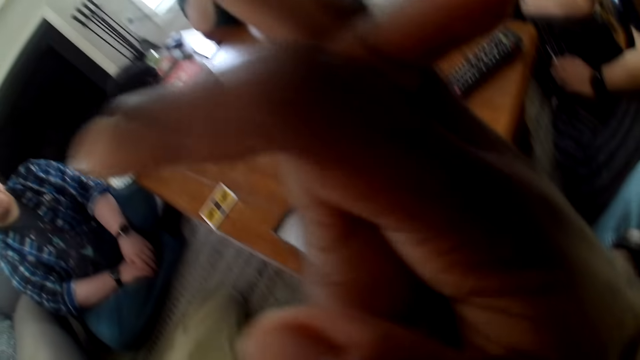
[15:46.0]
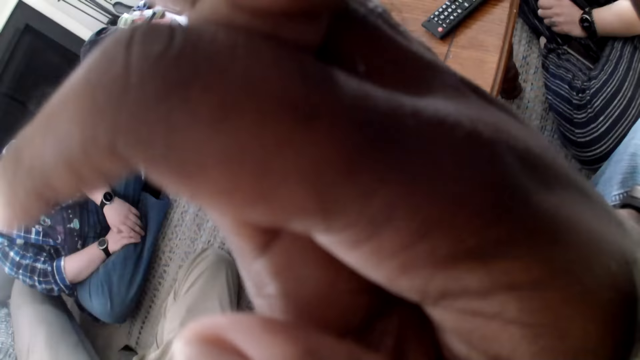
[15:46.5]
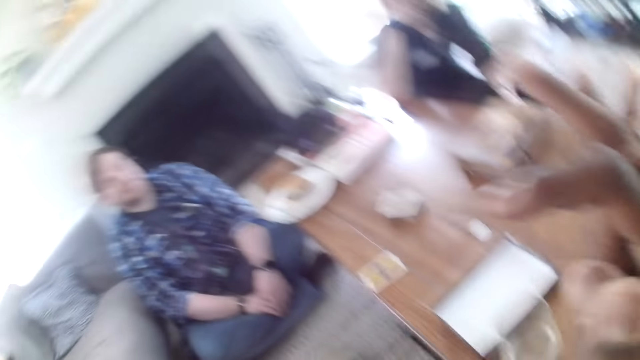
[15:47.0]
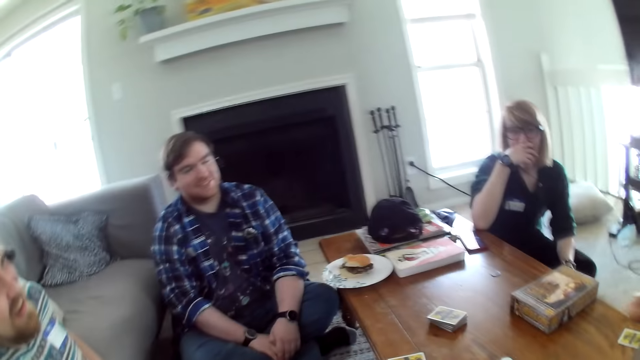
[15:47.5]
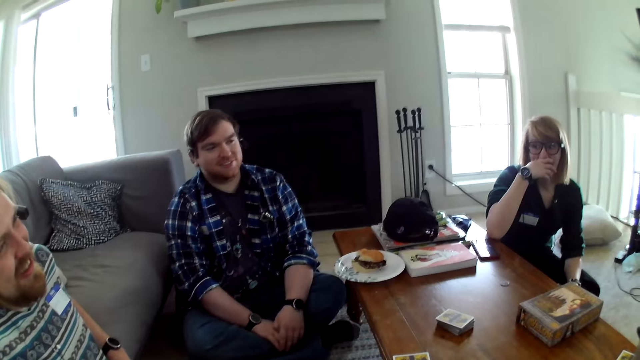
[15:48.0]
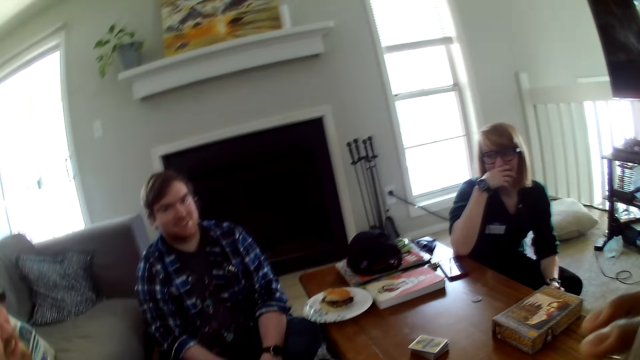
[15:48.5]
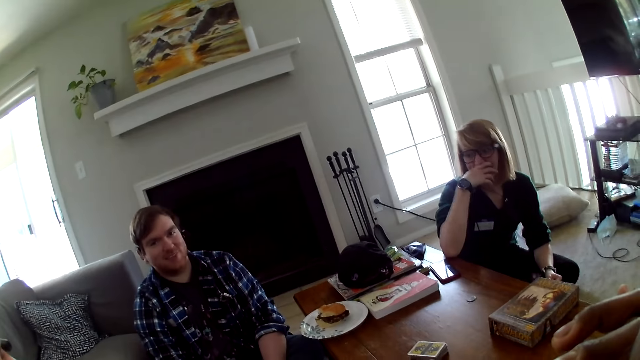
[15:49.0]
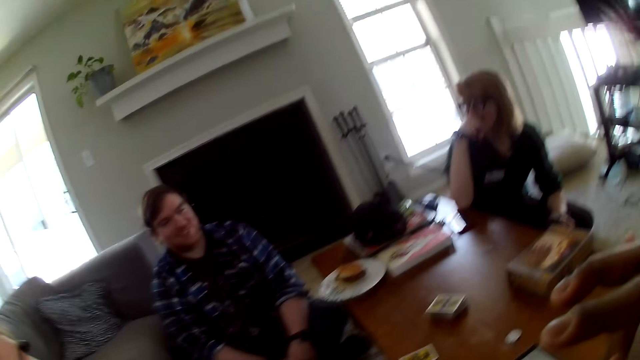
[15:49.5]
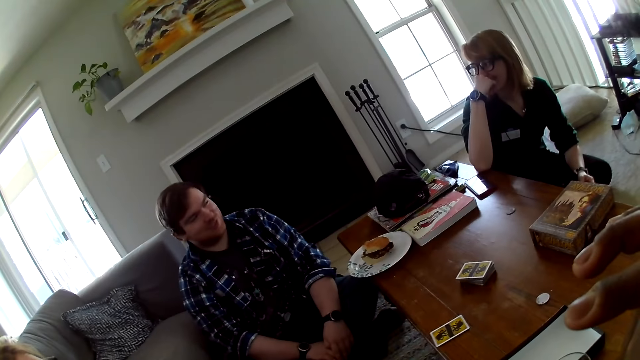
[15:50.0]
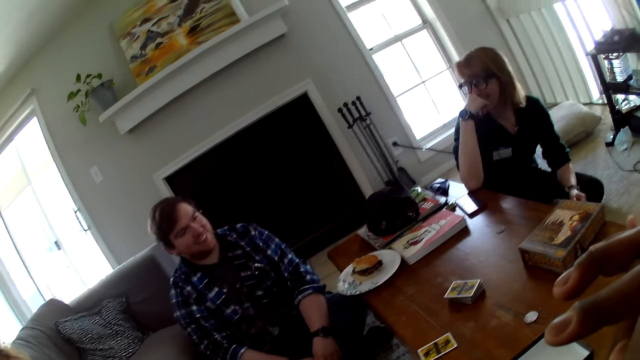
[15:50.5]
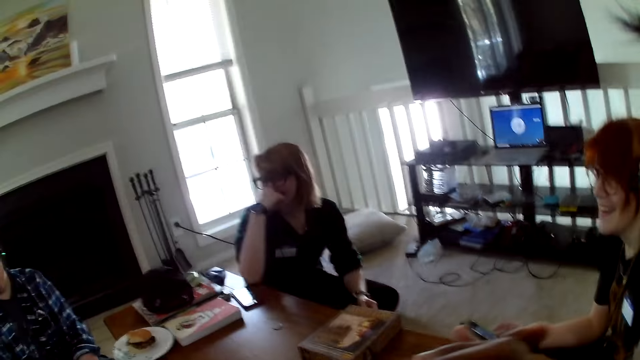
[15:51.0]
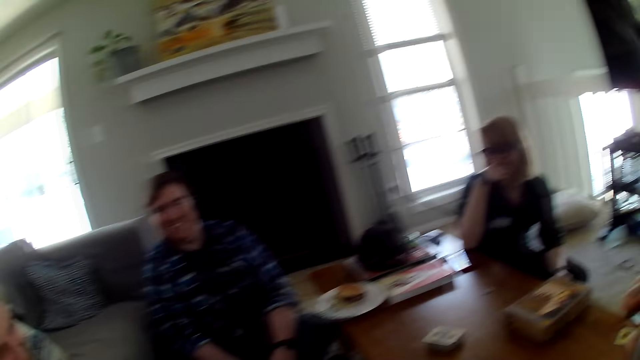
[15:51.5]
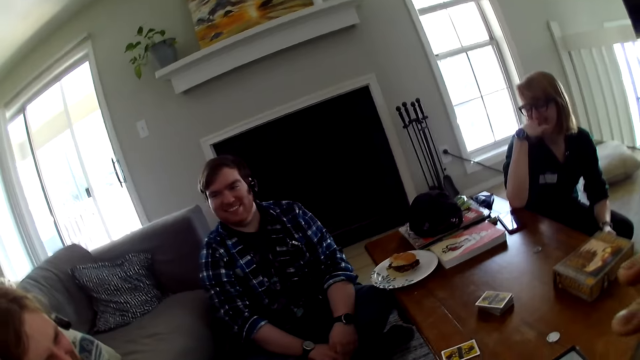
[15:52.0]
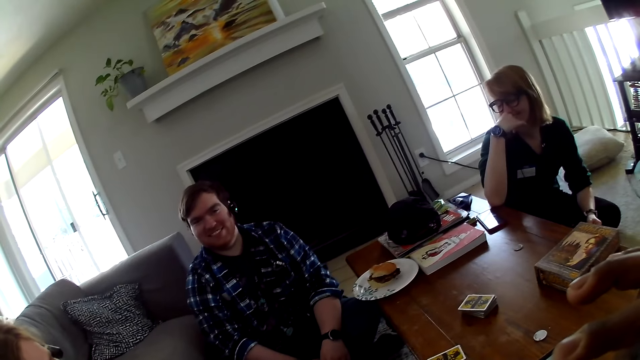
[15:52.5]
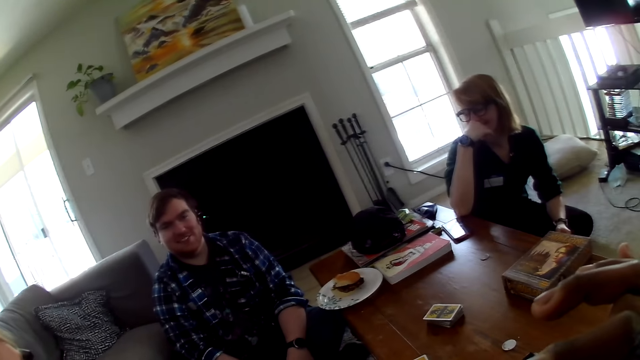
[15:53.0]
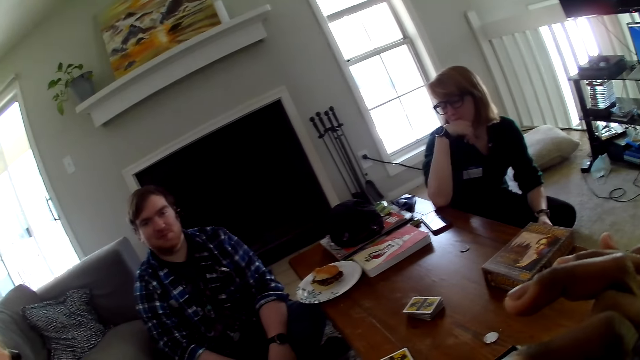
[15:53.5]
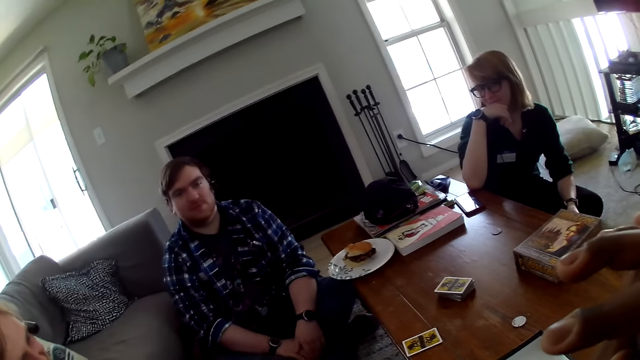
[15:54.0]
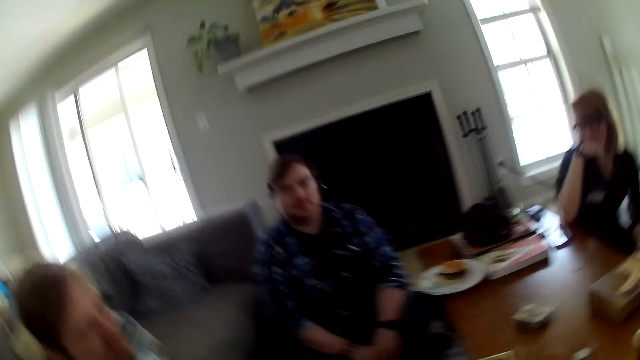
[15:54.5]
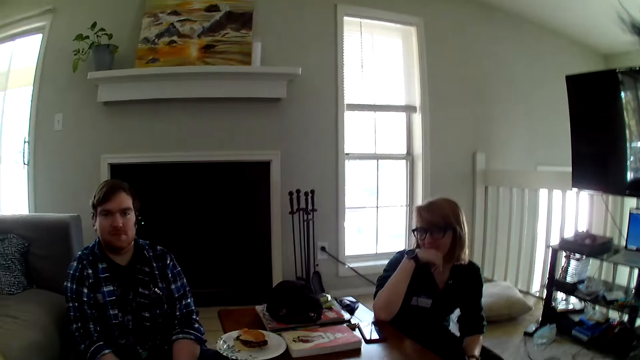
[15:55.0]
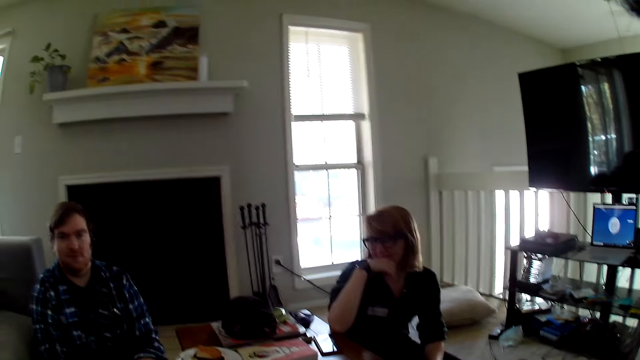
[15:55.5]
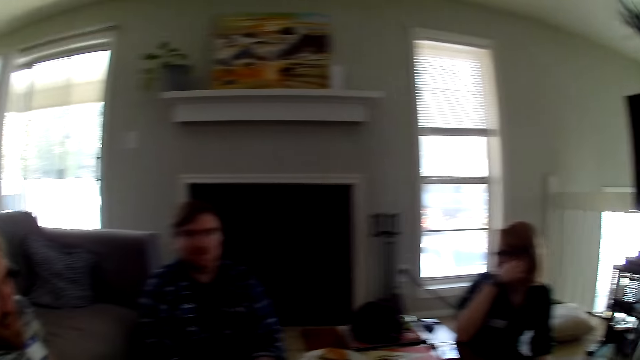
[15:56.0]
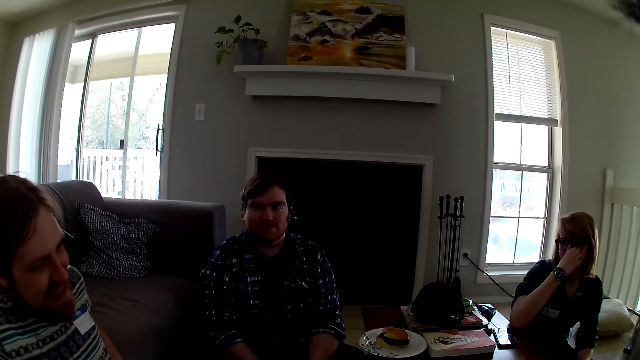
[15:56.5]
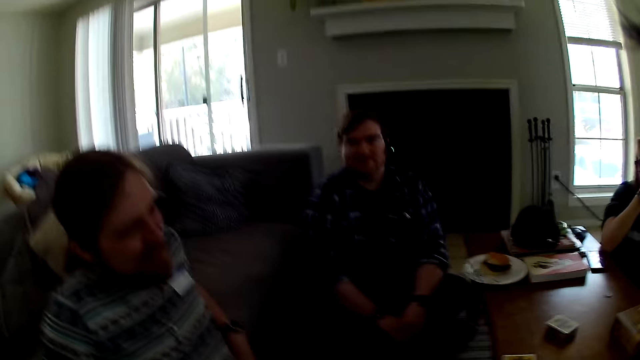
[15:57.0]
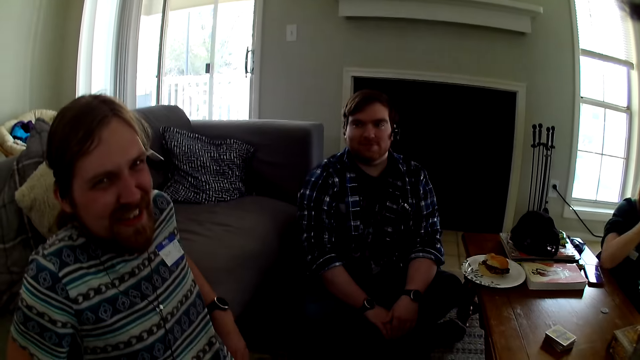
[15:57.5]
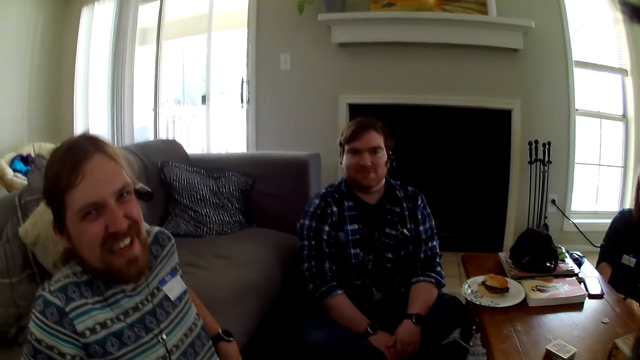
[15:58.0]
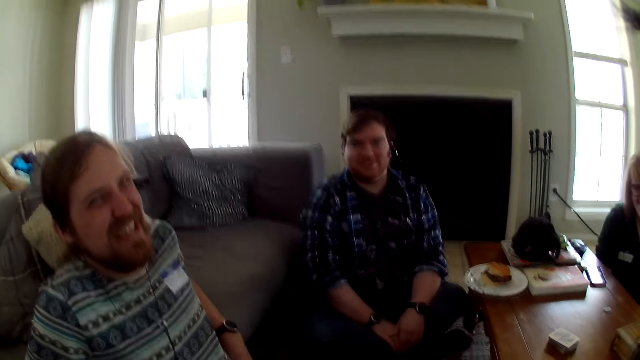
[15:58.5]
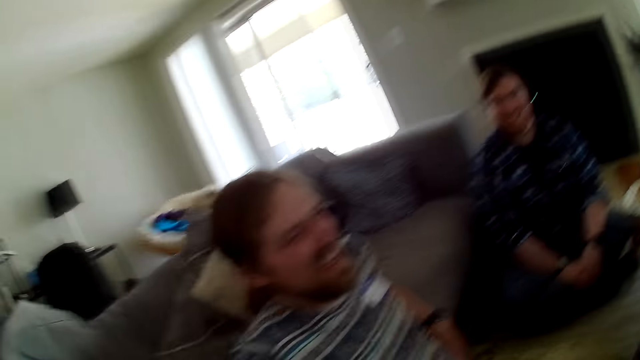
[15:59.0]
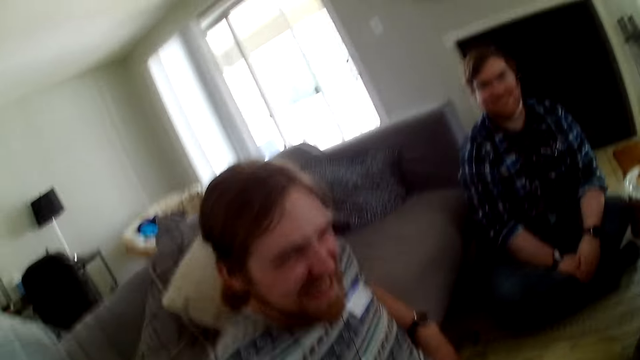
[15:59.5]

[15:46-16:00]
The camera wearer looks around. They talk with a man.

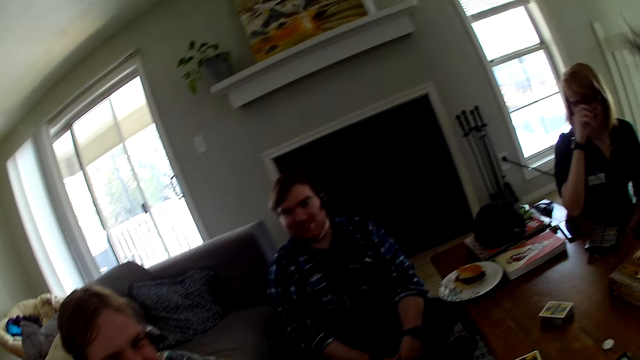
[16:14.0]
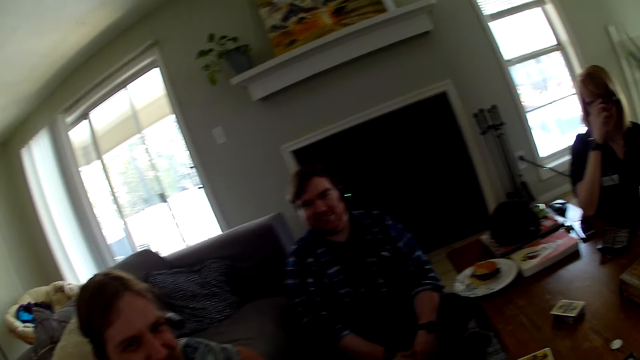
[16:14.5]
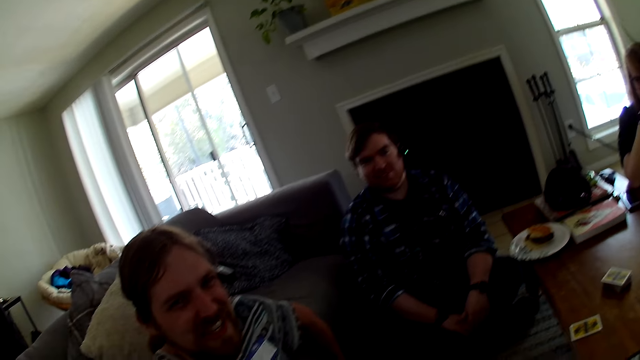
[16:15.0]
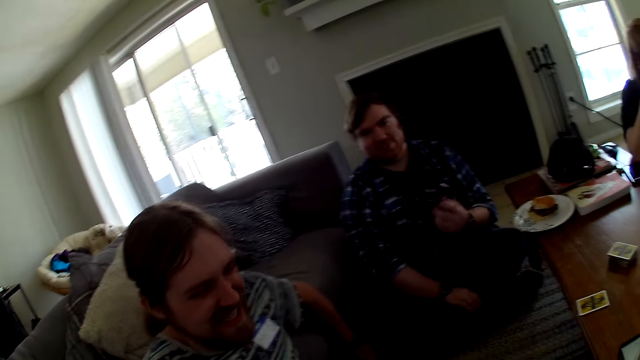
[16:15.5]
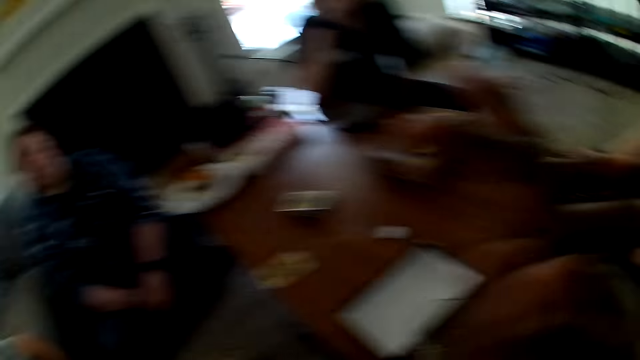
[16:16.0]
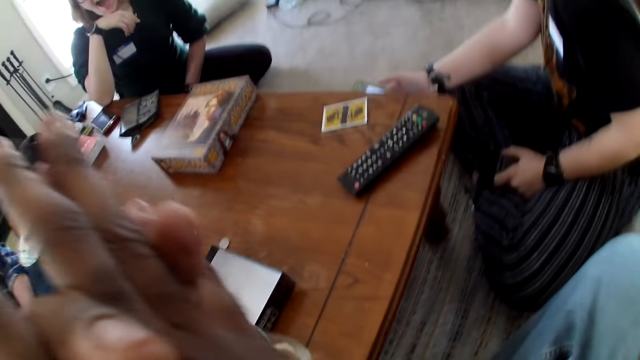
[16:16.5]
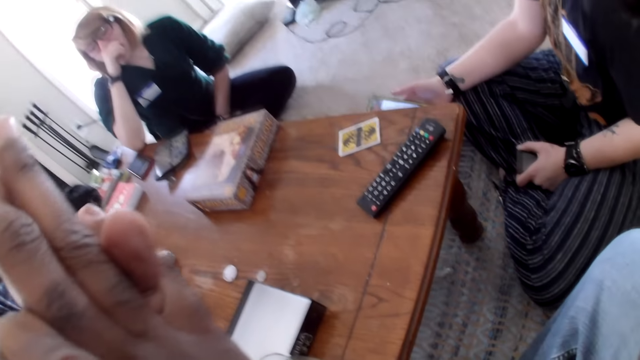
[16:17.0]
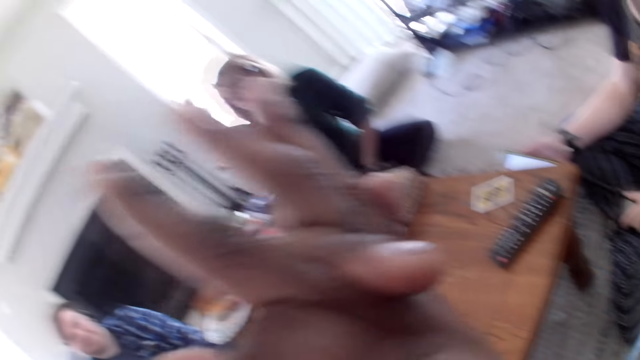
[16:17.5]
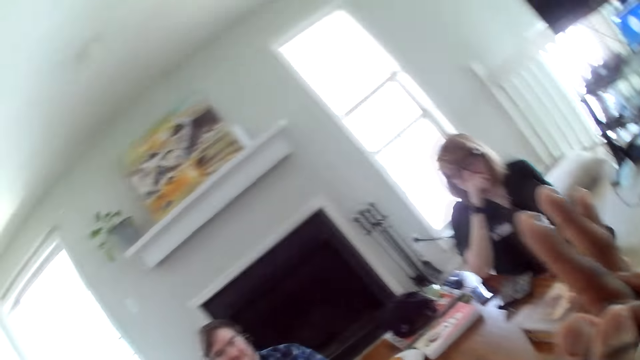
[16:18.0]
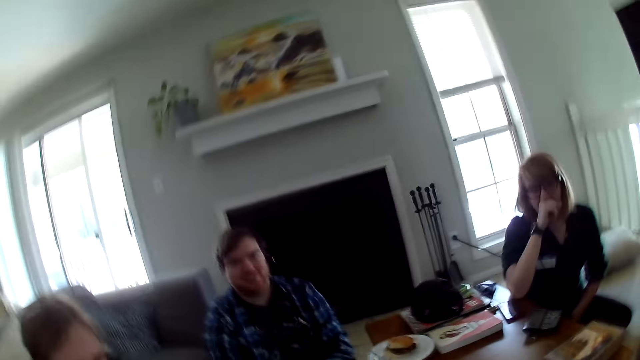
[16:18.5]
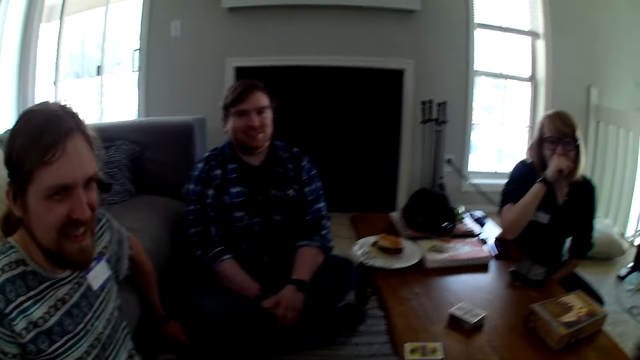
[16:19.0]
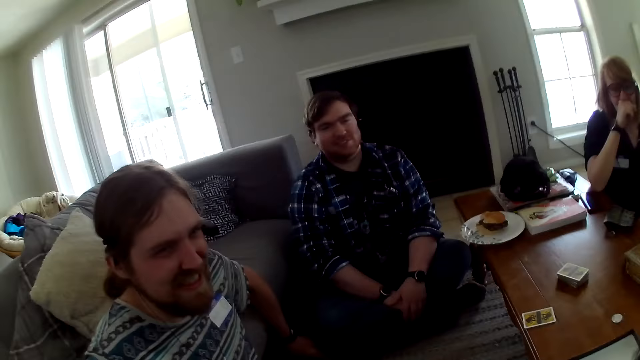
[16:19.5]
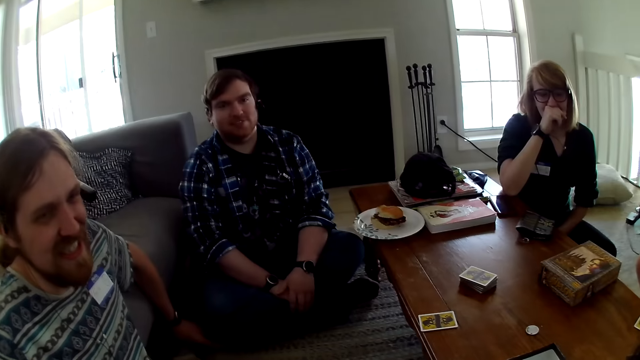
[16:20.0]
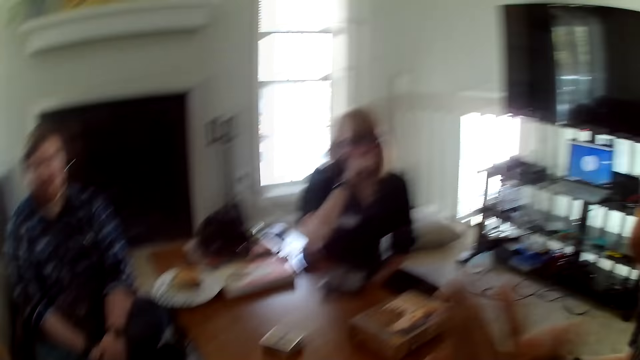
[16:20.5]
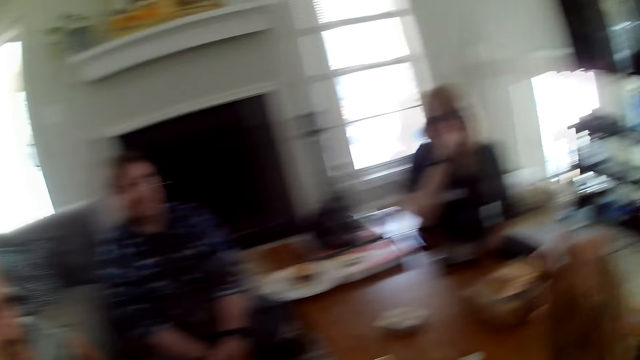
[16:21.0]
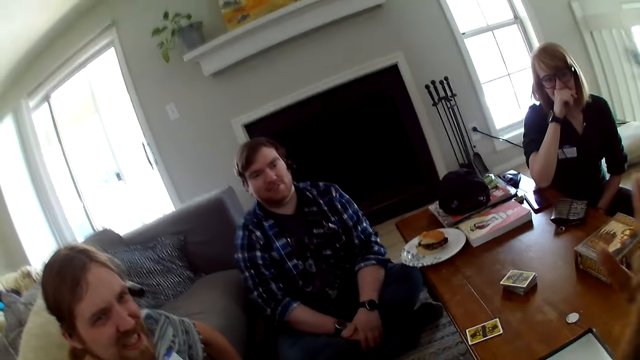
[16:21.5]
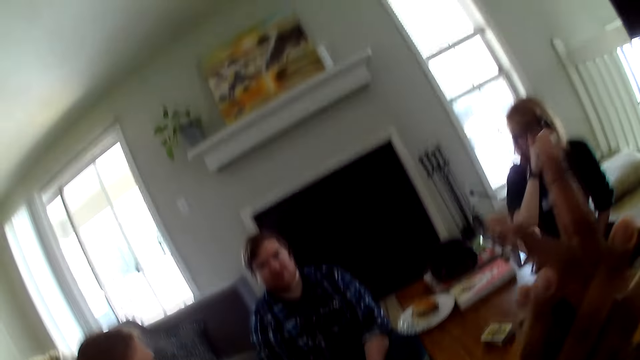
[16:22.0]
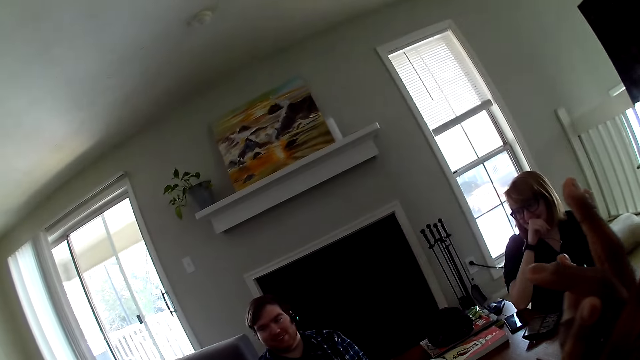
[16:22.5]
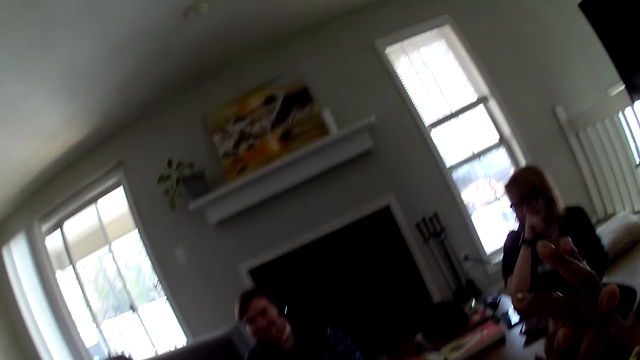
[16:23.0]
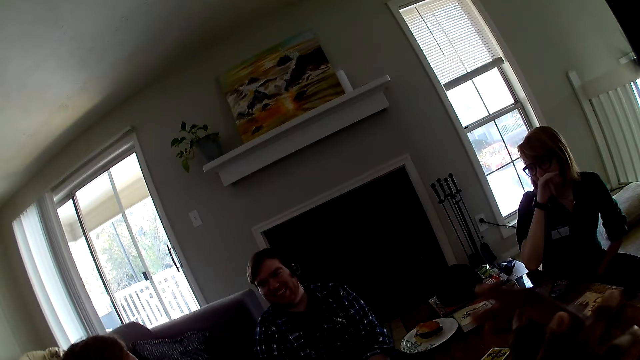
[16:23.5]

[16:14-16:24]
A man moves the hand.
